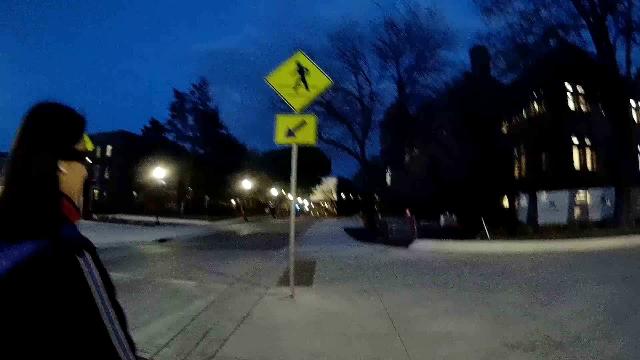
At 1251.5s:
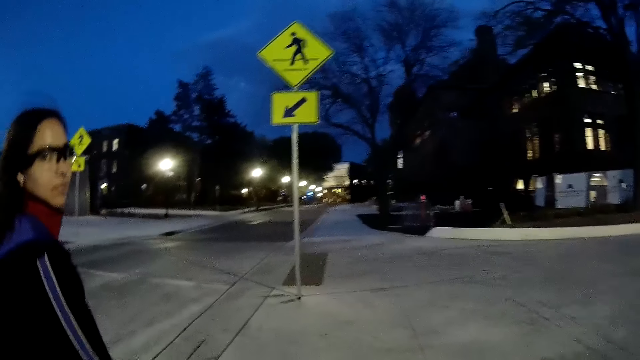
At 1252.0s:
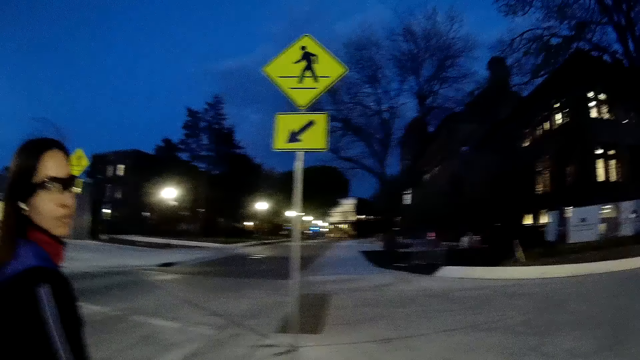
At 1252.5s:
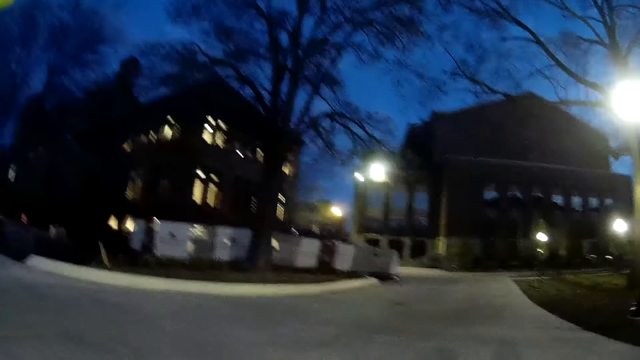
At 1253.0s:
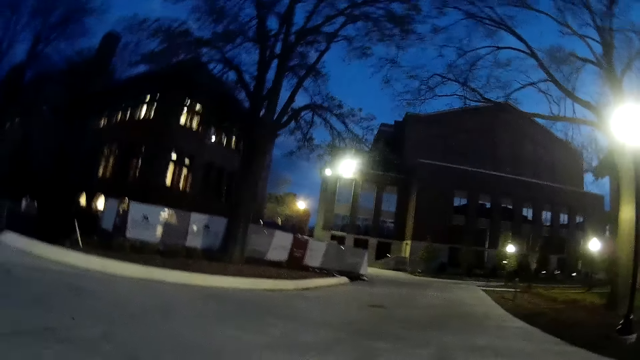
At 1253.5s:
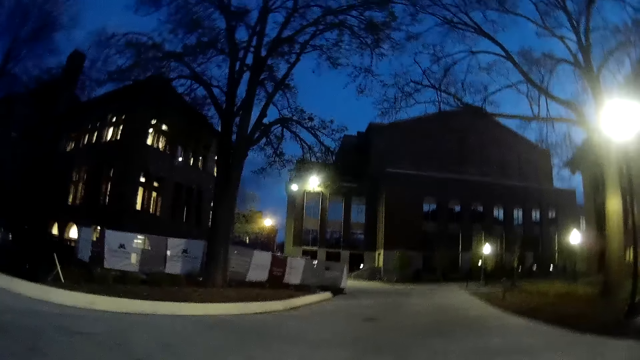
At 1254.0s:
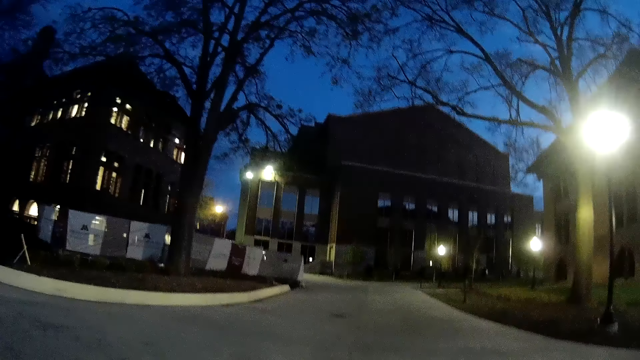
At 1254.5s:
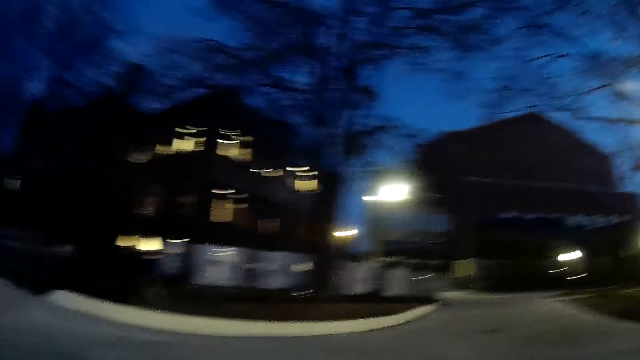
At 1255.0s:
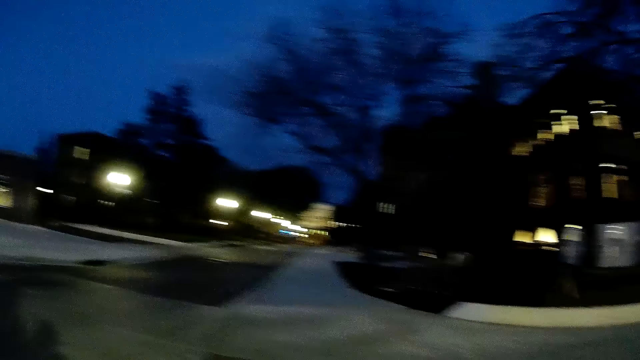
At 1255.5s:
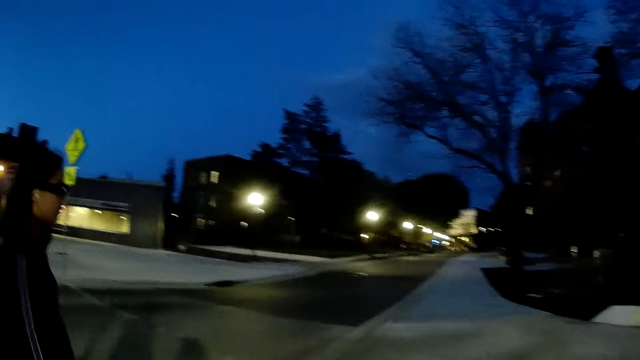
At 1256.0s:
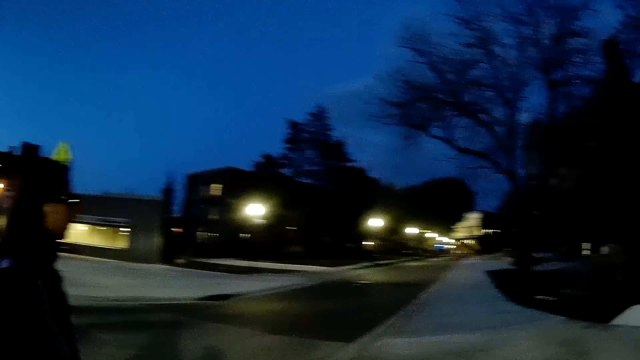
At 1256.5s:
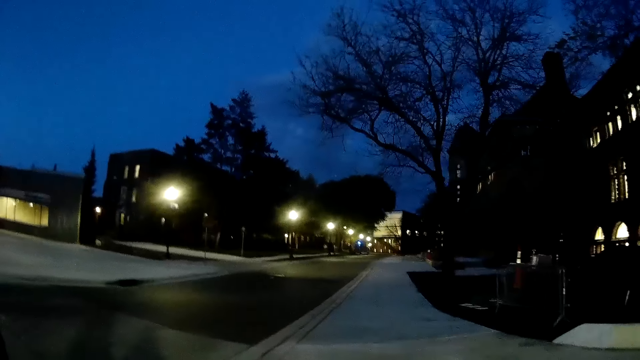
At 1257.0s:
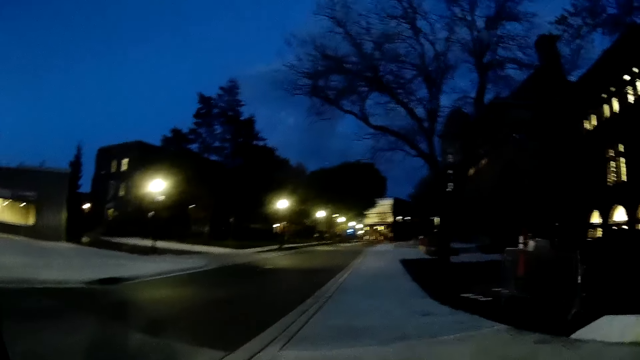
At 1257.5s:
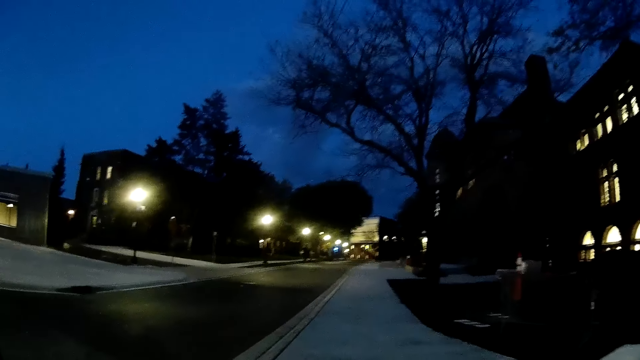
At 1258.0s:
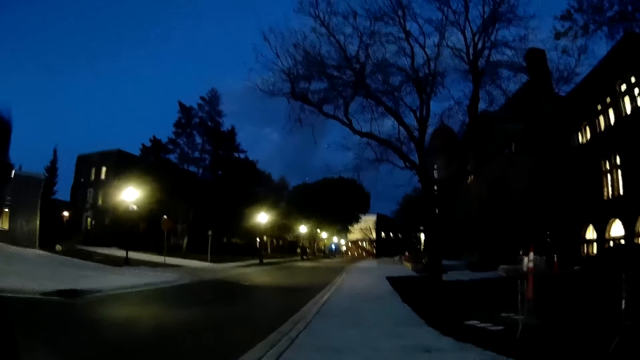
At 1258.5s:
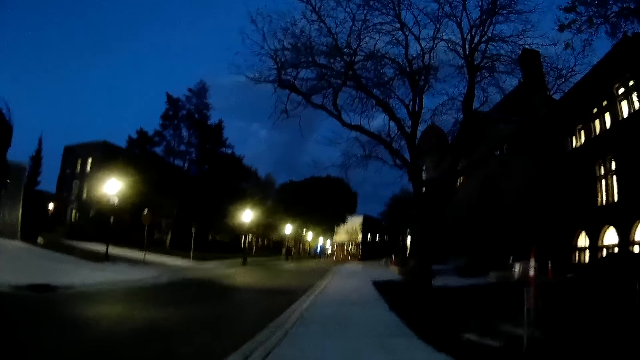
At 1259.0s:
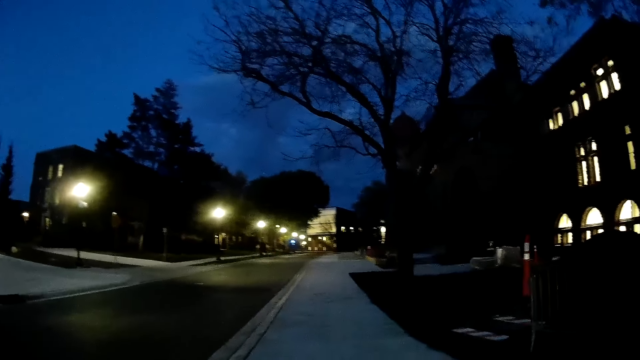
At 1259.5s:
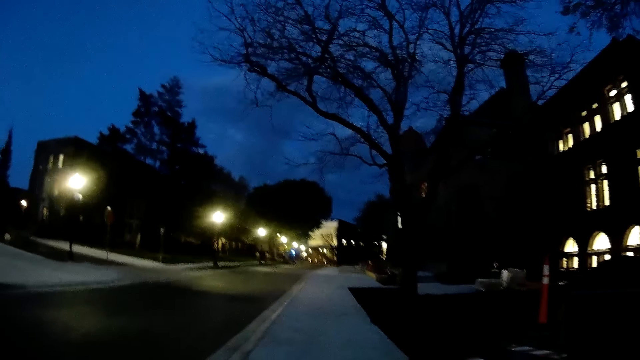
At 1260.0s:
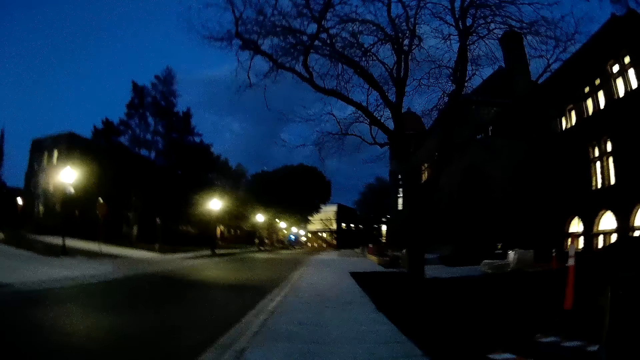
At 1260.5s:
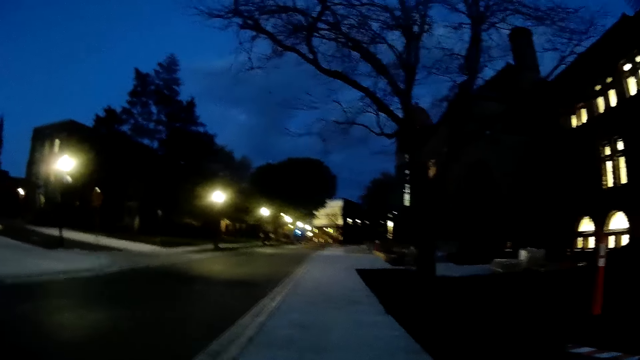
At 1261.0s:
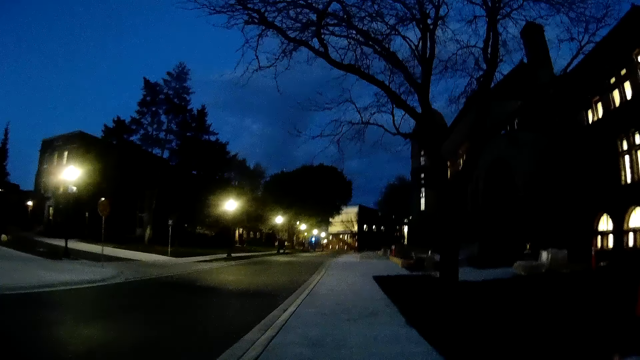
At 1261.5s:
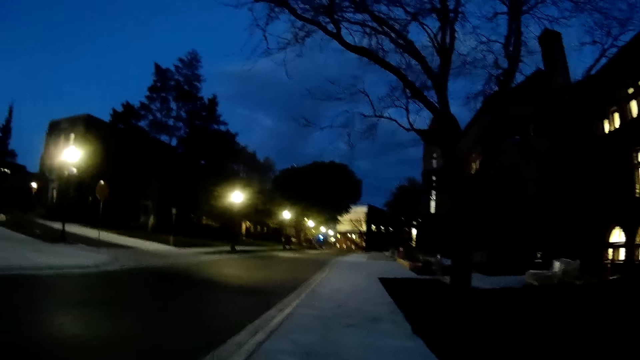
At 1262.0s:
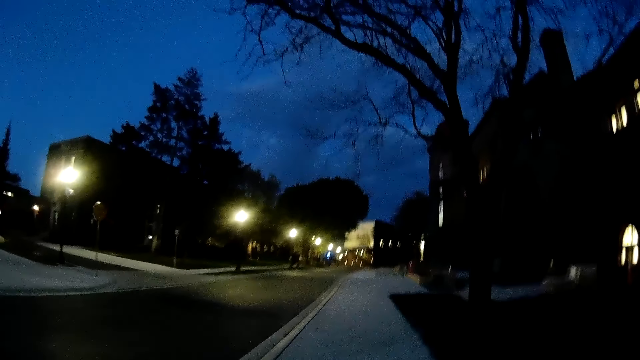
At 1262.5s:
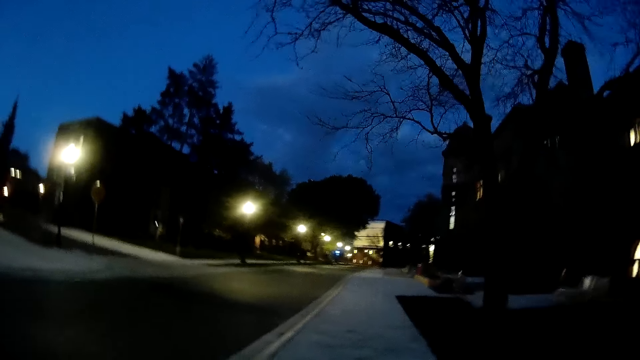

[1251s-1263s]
The camera wearer looks around. They walk around.

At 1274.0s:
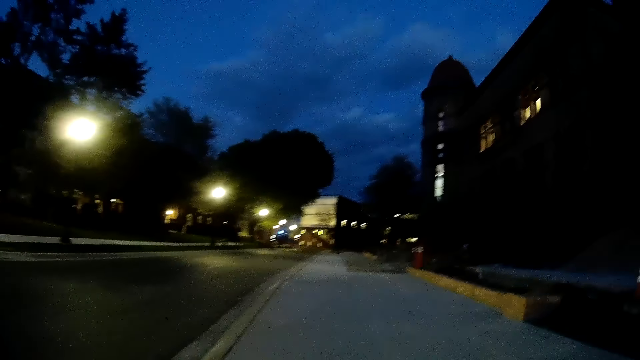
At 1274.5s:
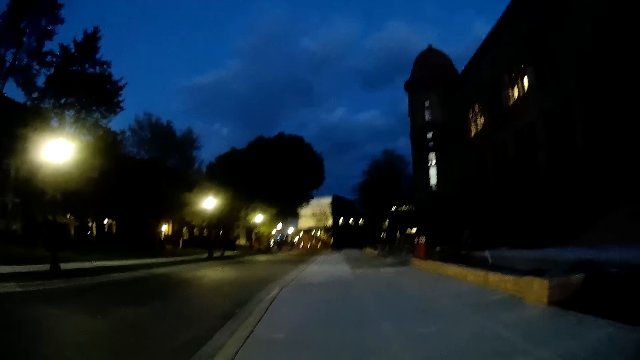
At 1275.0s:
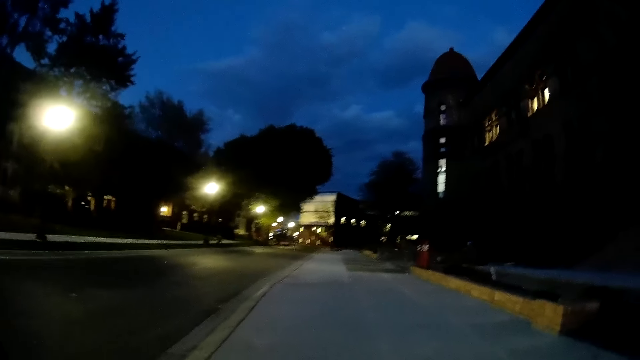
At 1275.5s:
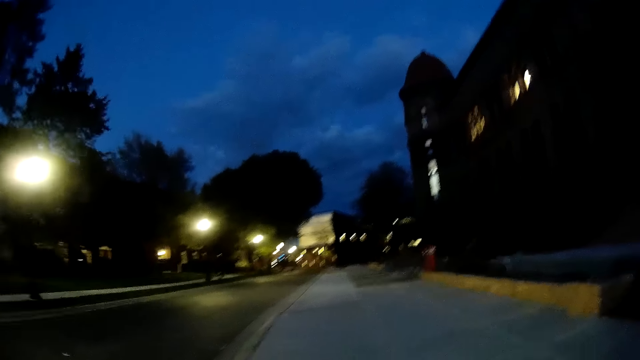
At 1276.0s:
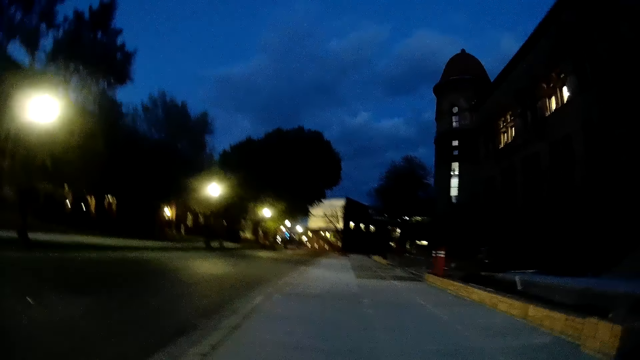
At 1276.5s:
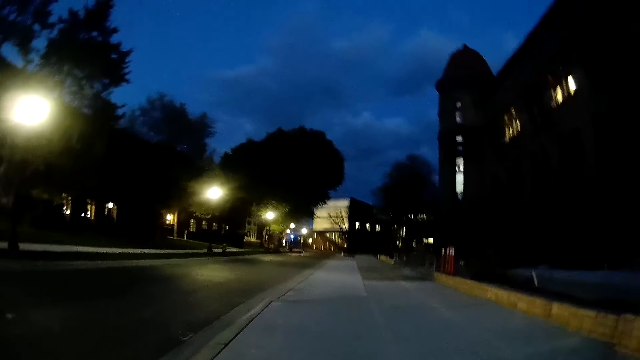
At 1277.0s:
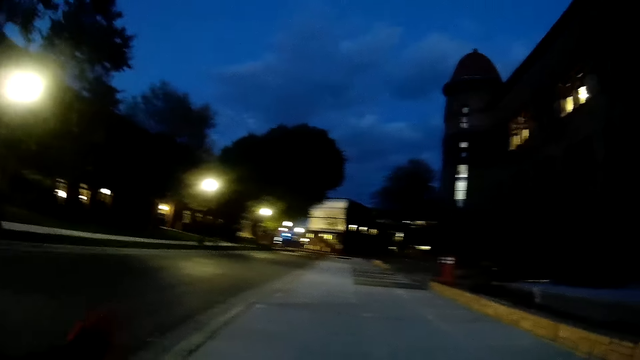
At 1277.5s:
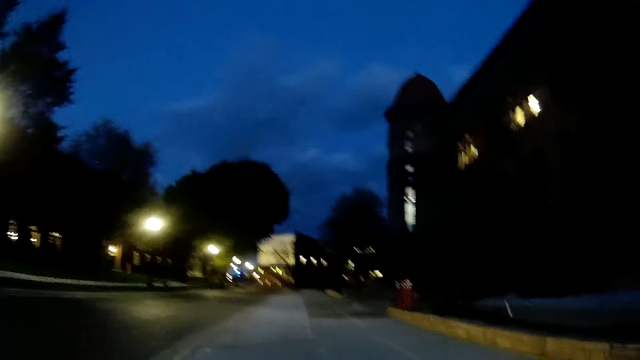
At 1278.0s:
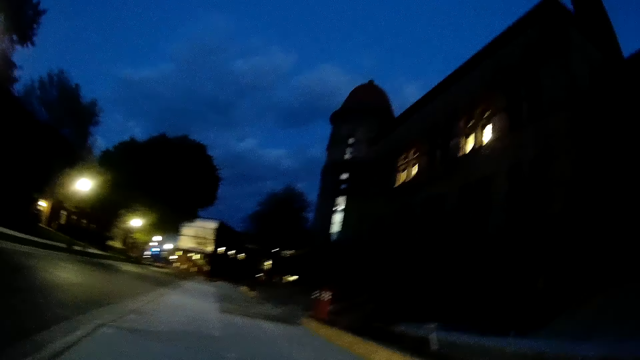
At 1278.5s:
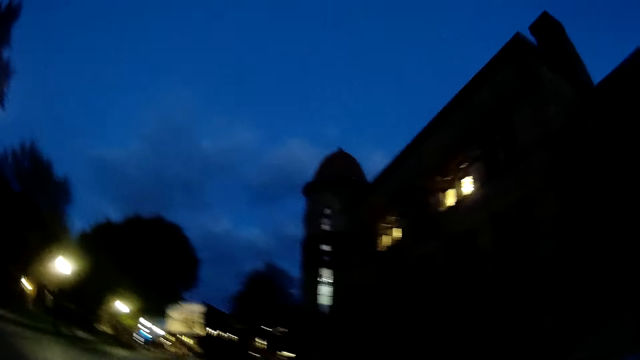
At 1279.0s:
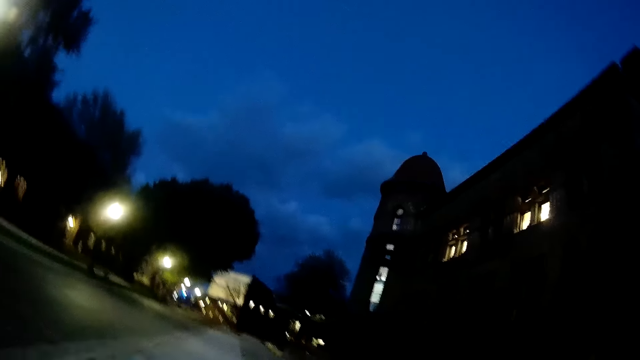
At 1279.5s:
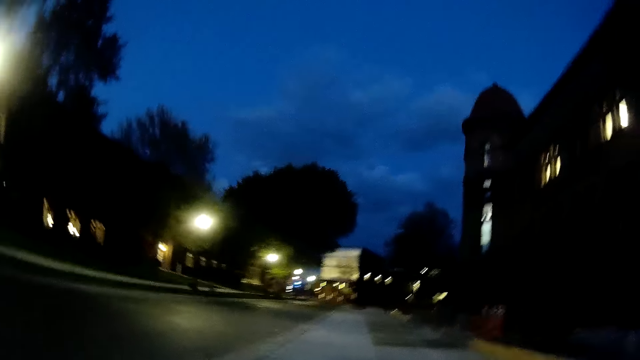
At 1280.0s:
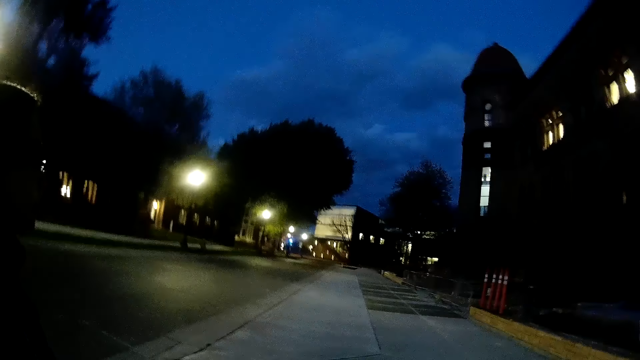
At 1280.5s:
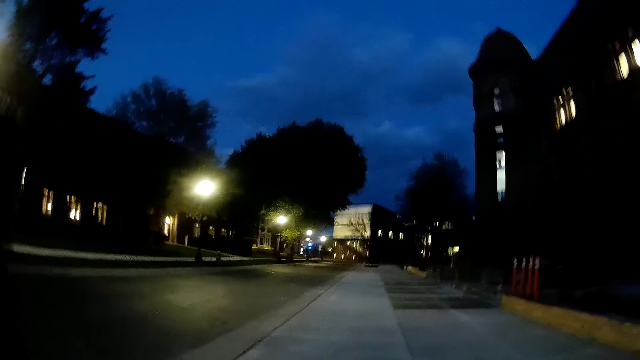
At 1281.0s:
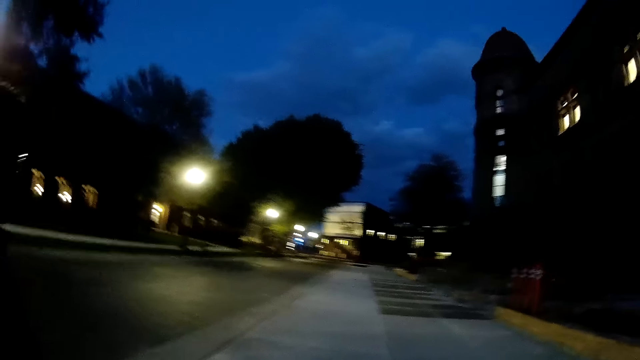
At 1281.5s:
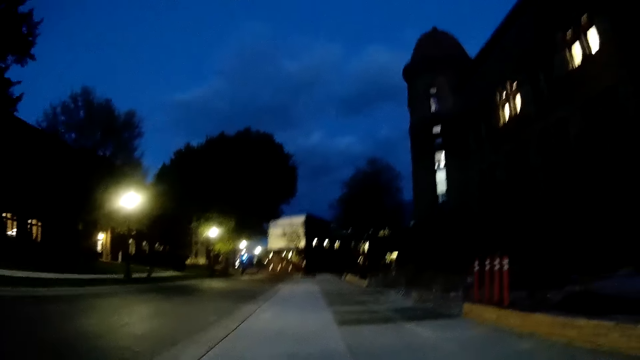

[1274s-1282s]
The woman converses with the camera wearer.
